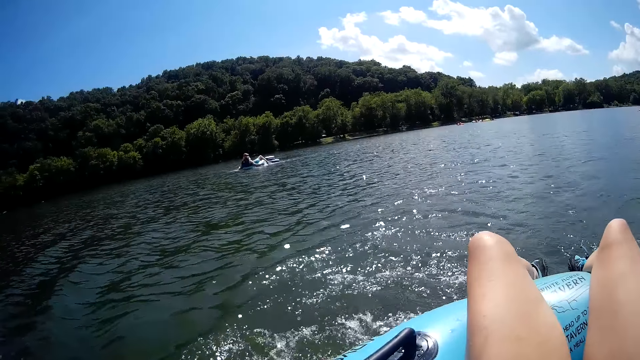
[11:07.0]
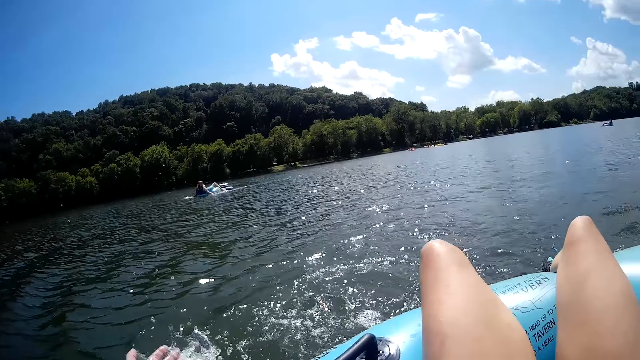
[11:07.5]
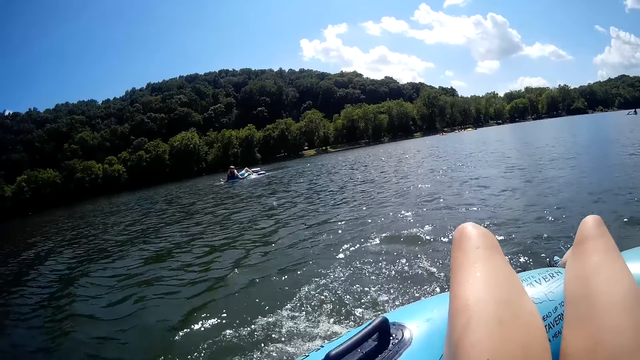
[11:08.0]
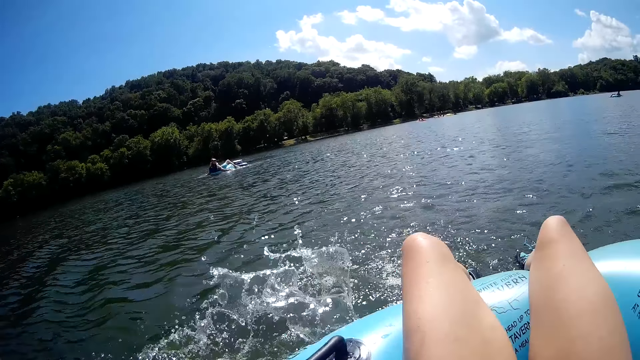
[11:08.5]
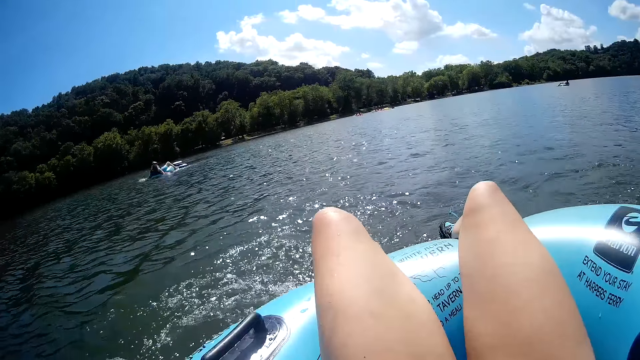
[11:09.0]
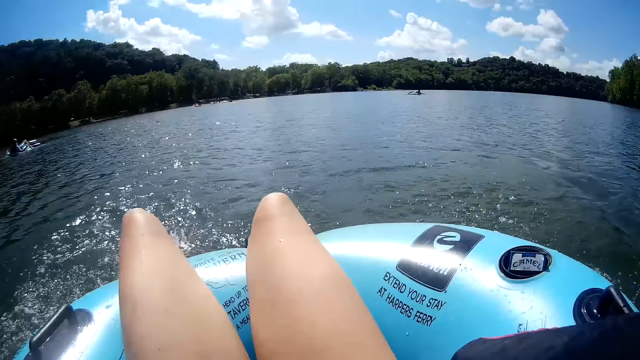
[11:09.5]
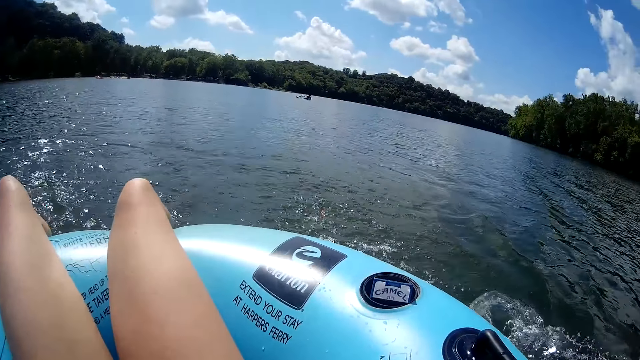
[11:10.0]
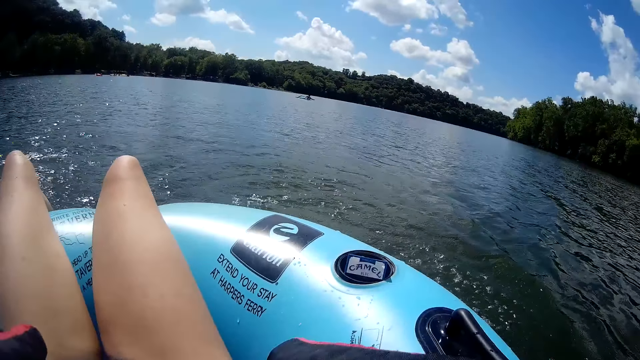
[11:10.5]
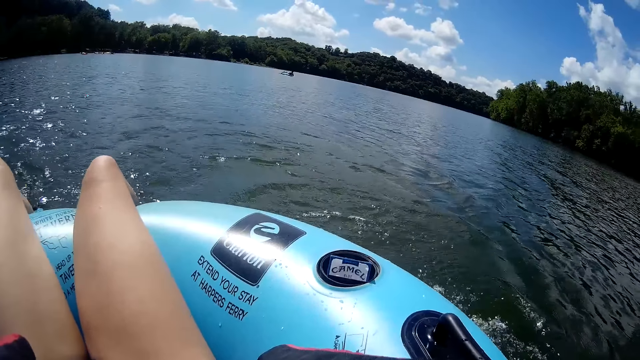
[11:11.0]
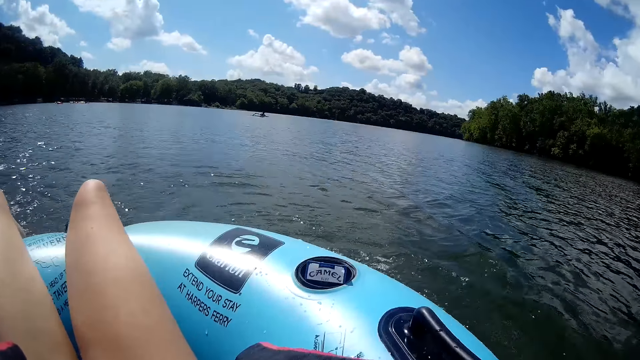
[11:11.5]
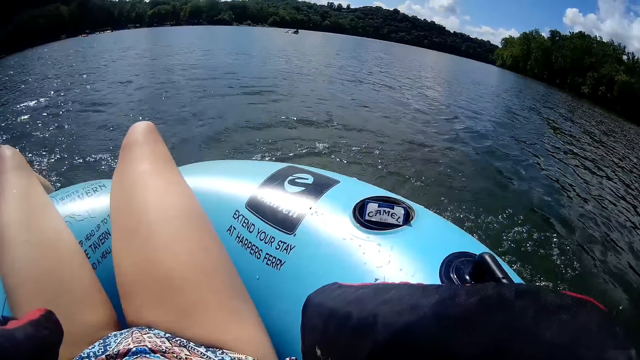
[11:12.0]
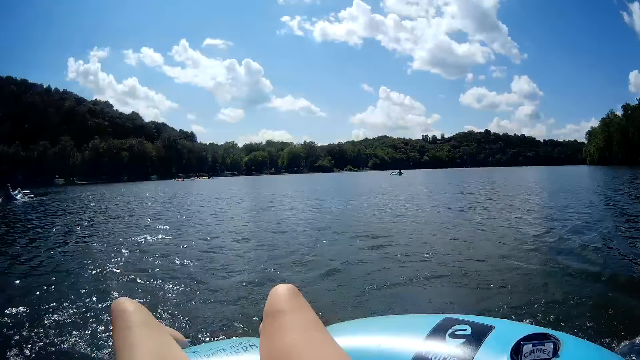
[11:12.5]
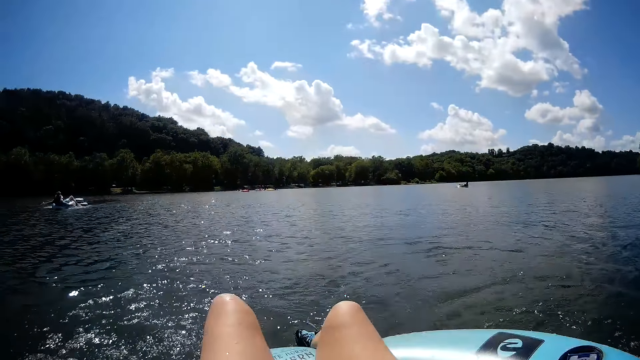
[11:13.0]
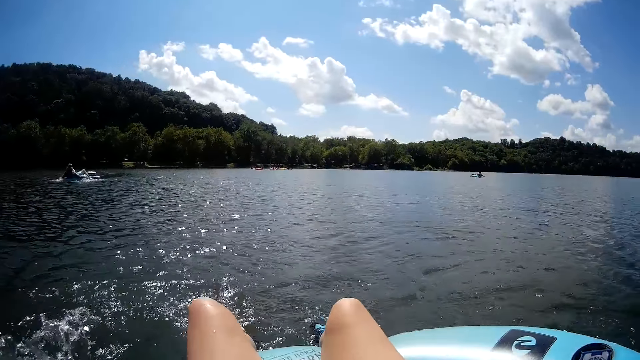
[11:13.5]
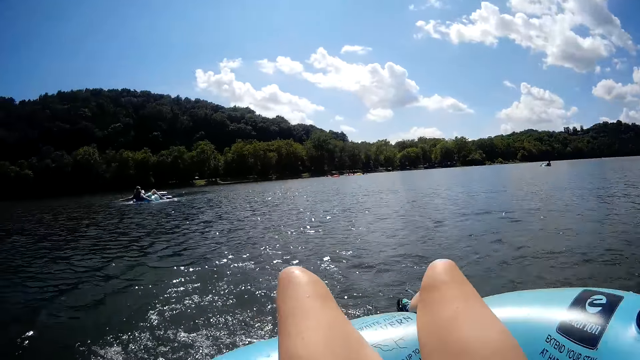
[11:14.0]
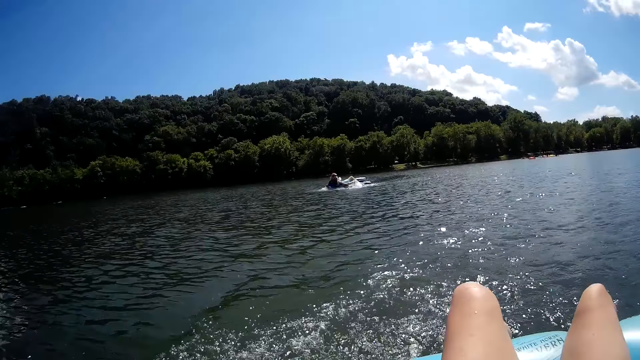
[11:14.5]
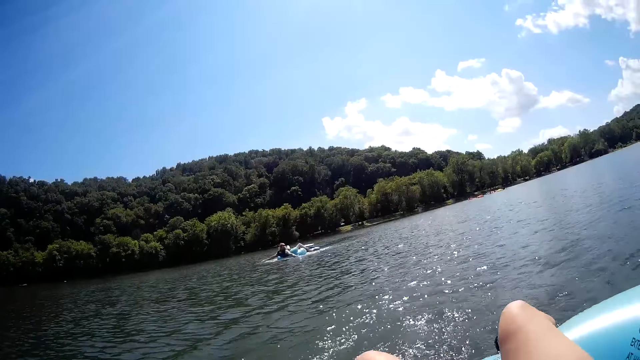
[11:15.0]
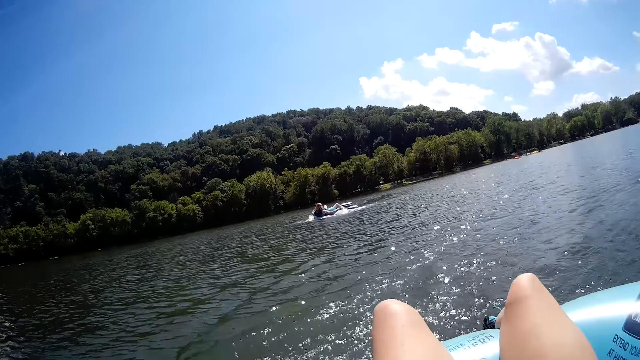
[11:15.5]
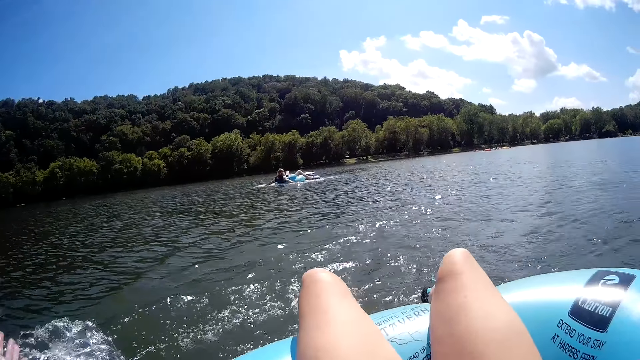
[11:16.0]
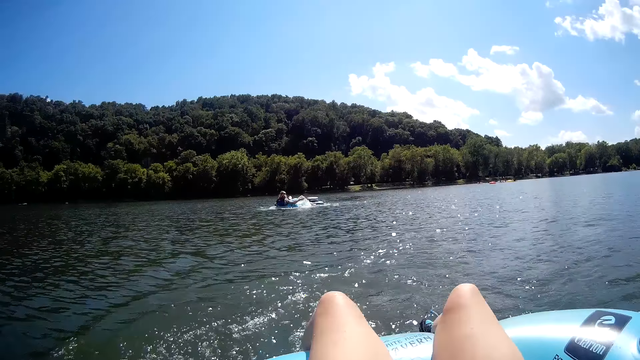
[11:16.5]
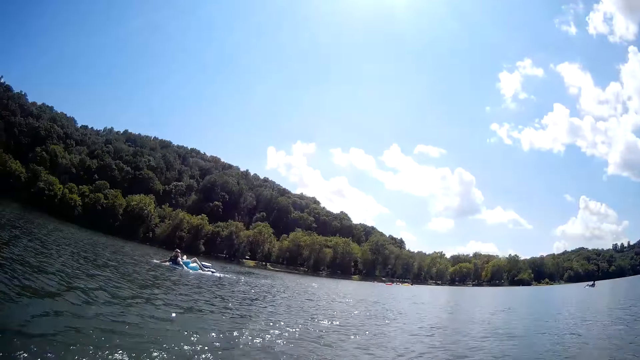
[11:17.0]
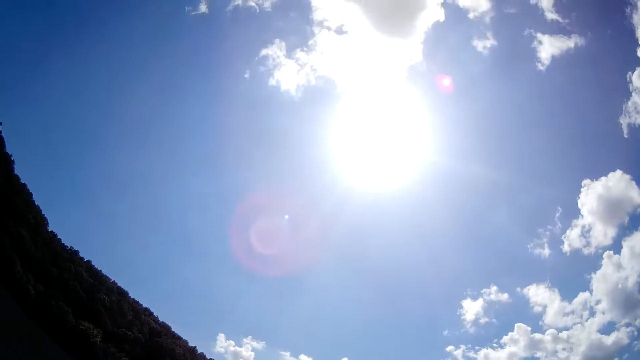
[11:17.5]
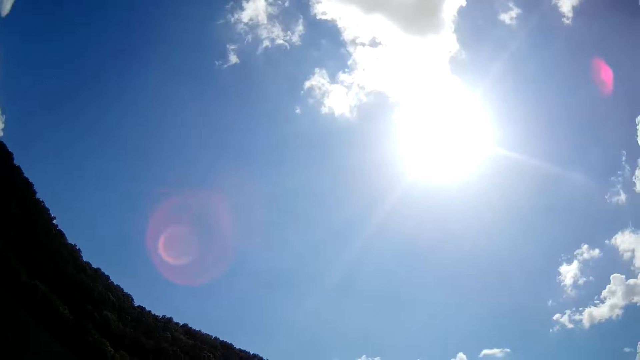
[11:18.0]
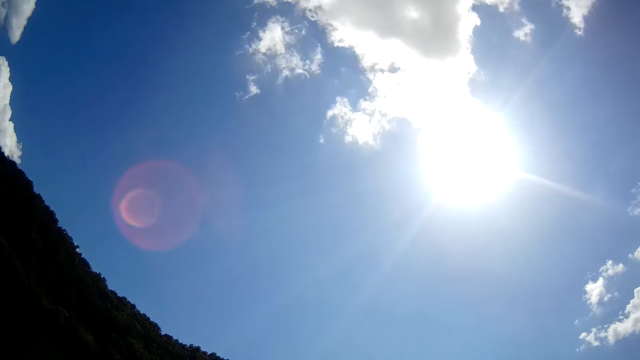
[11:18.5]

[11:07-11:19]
The camera wearer strokes the water with her right hand.

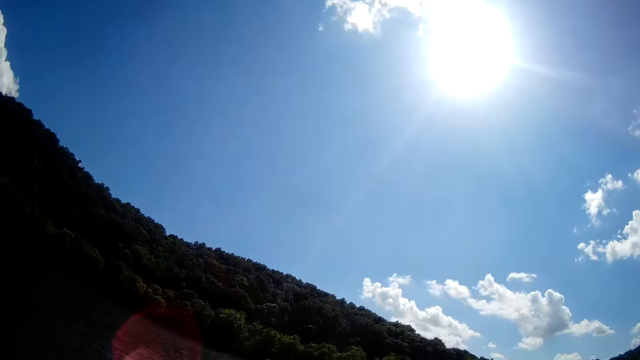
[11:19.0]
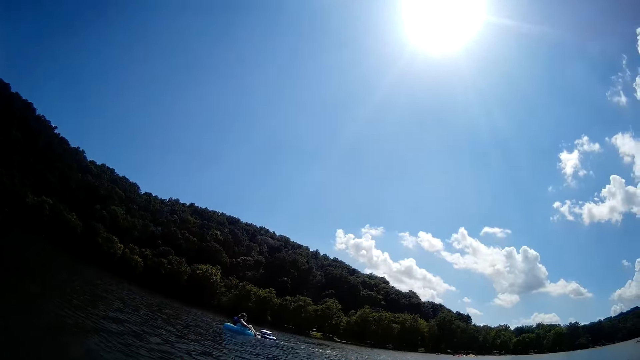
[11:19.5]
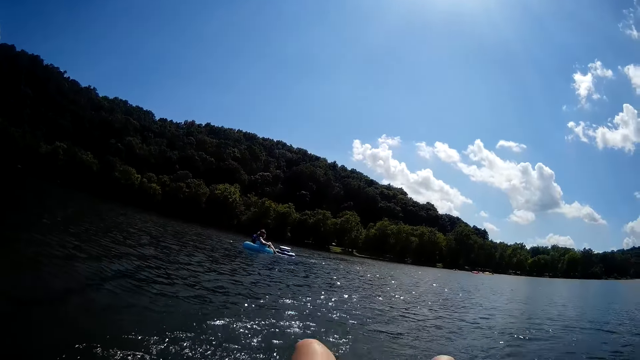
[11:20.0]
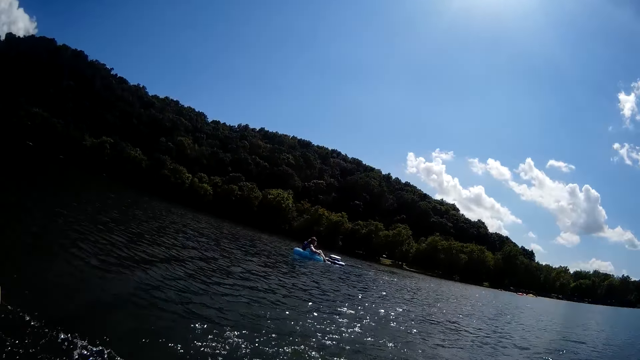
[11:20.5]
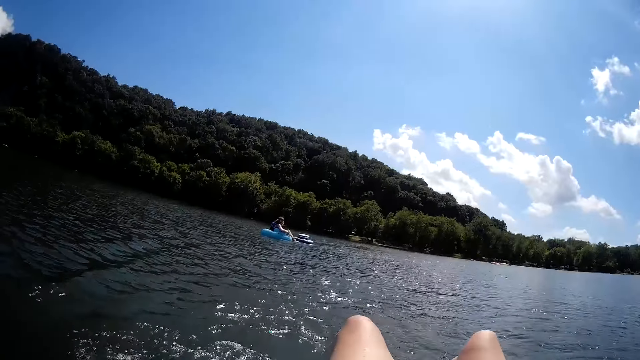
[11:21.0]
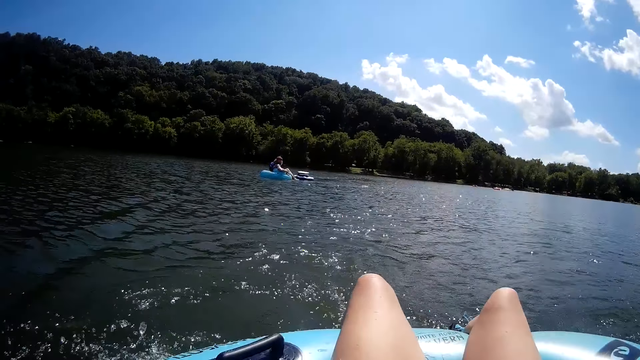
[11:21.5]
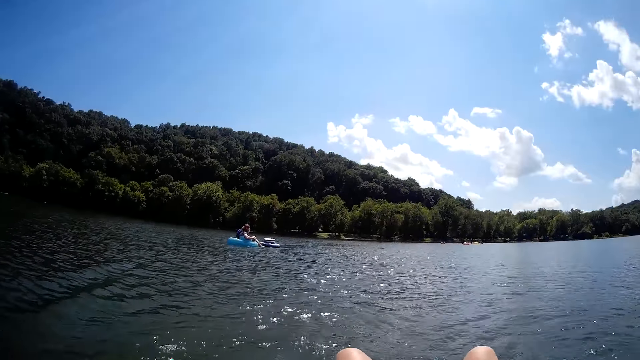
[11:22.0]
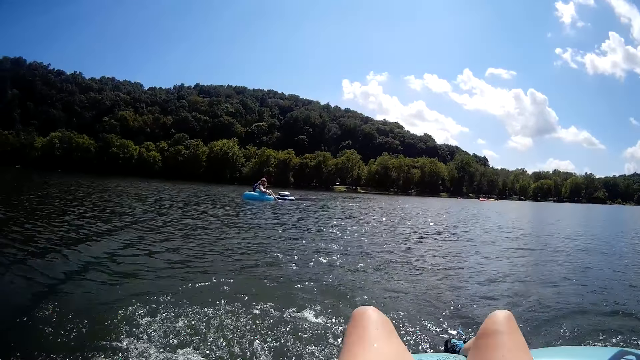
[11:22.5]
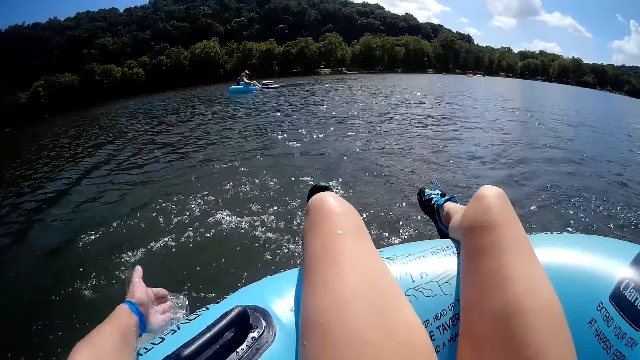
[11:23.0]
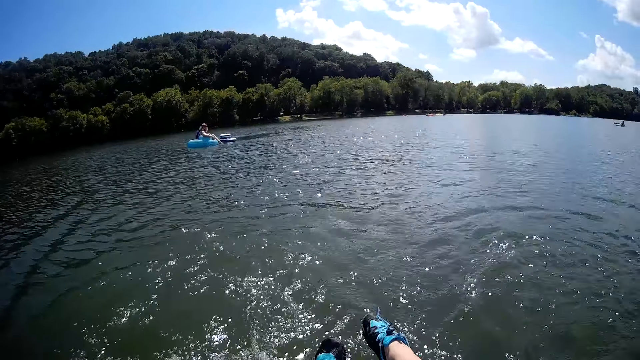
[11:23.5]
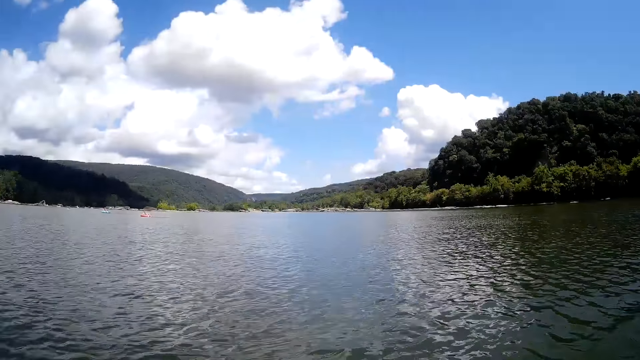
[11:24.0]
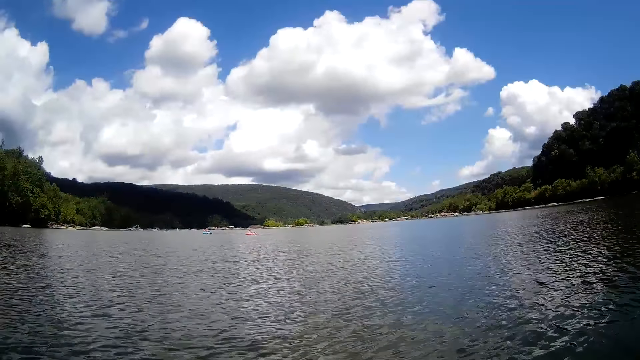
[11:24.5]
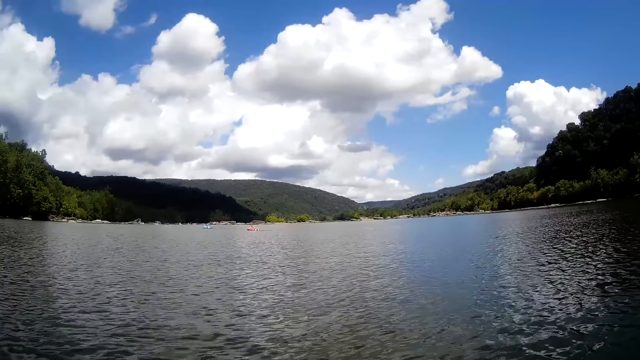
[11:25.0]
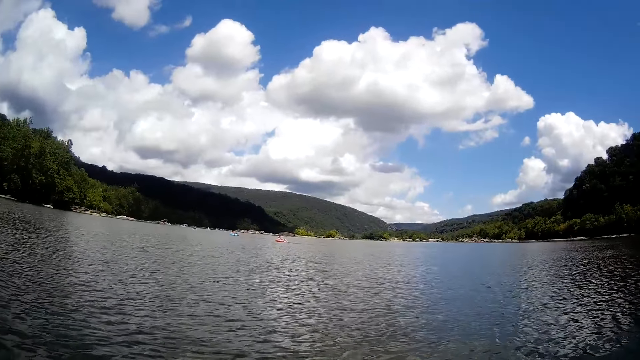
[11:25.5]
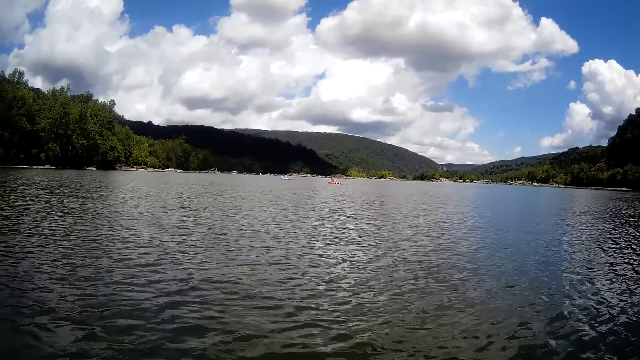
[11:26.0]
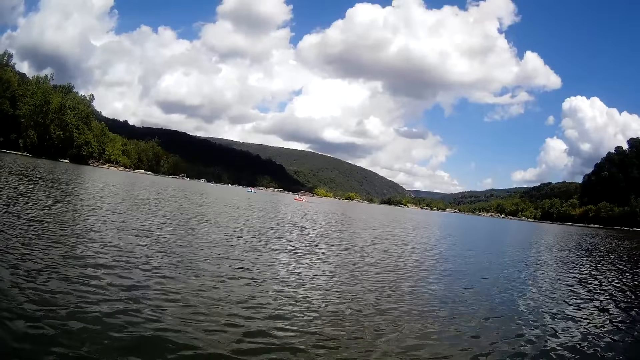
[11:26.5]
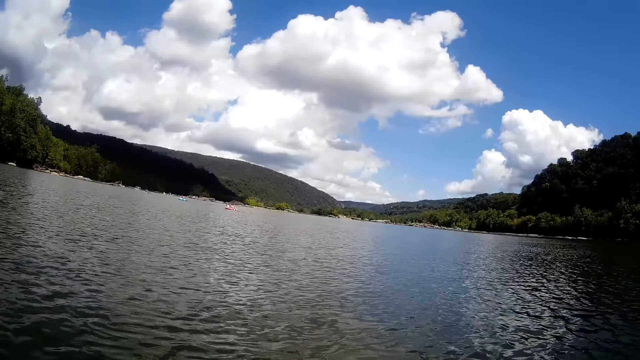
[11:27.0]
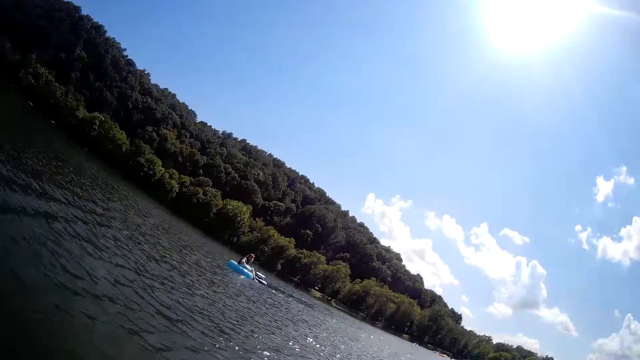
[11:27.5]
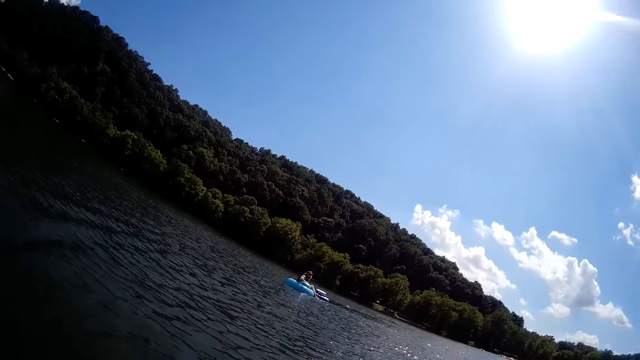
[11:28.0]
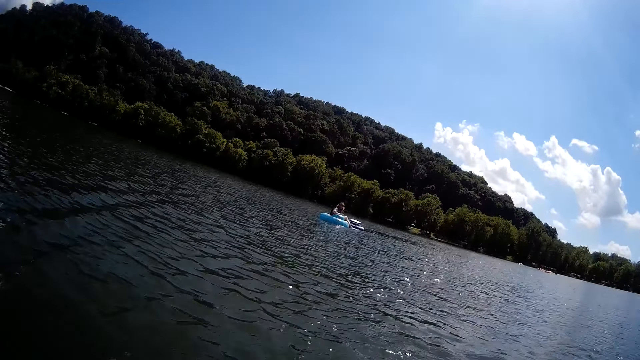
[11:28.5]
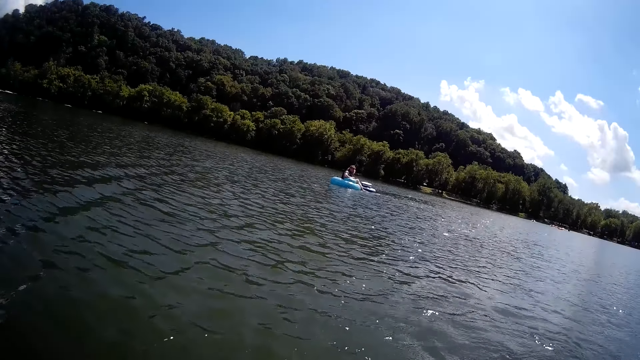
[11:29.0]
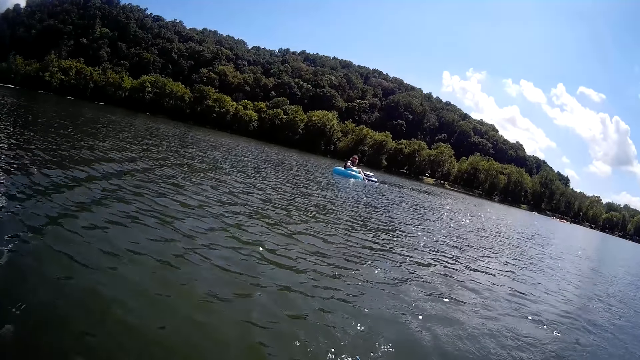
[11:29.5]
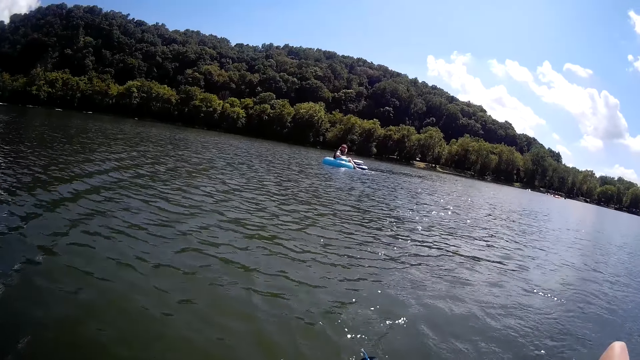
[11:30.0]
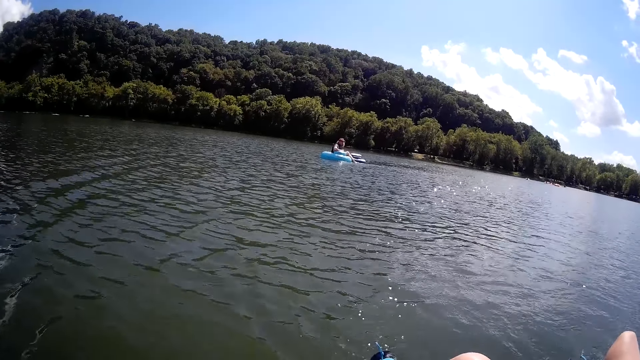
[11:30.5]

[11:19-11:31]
The camera wearer converses with the man.
